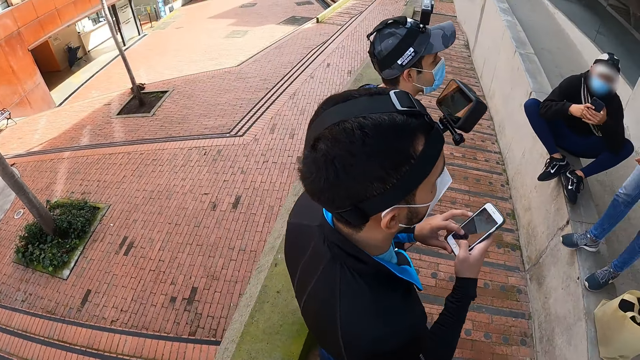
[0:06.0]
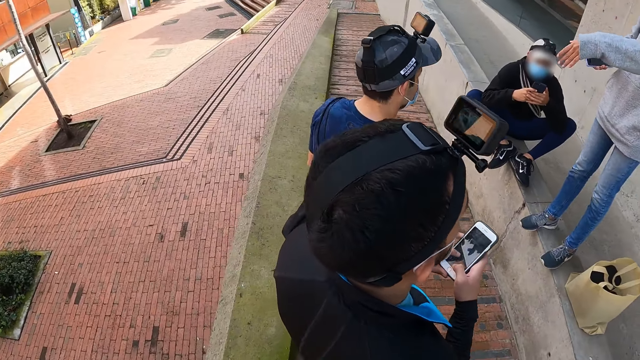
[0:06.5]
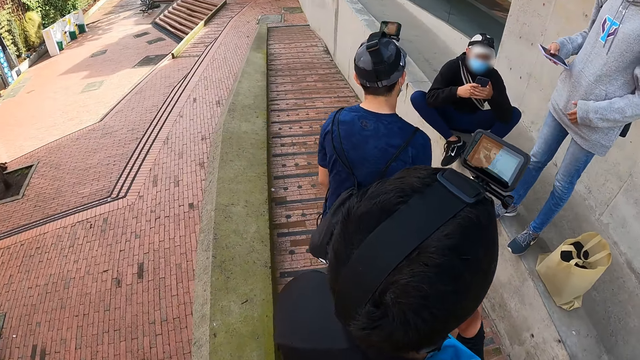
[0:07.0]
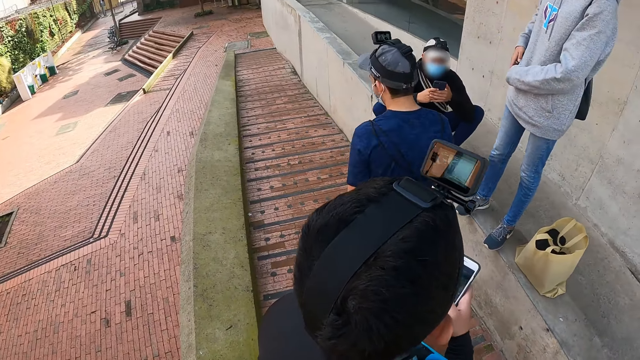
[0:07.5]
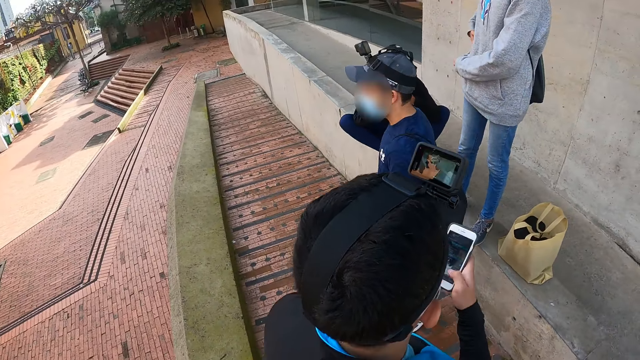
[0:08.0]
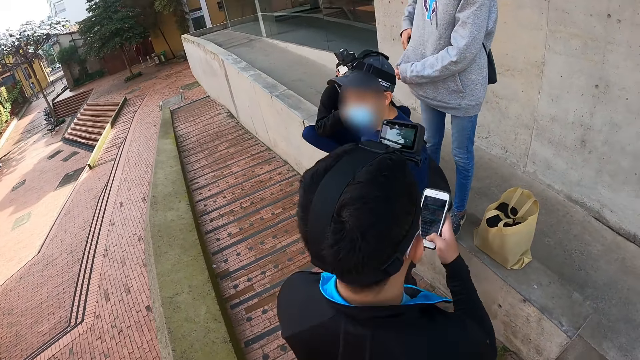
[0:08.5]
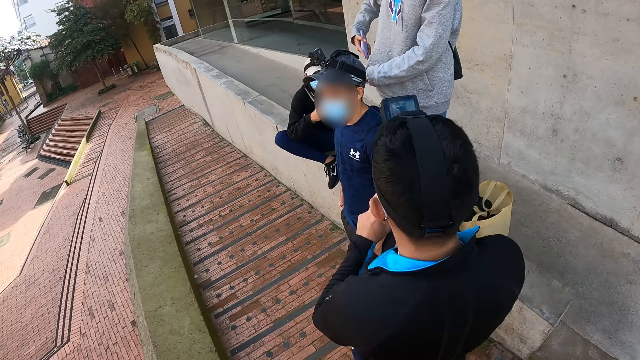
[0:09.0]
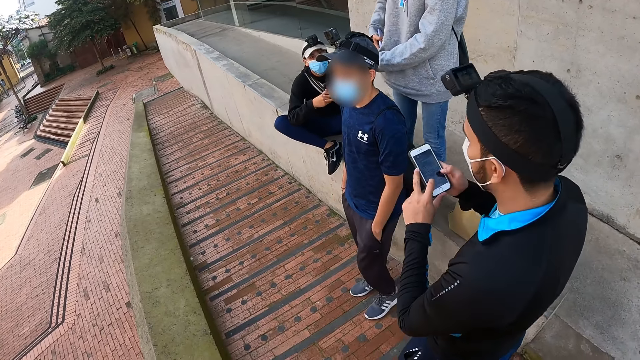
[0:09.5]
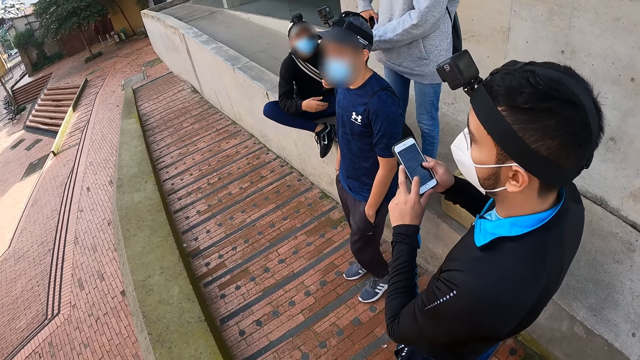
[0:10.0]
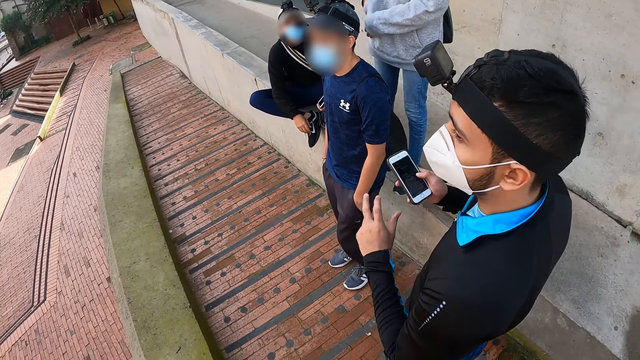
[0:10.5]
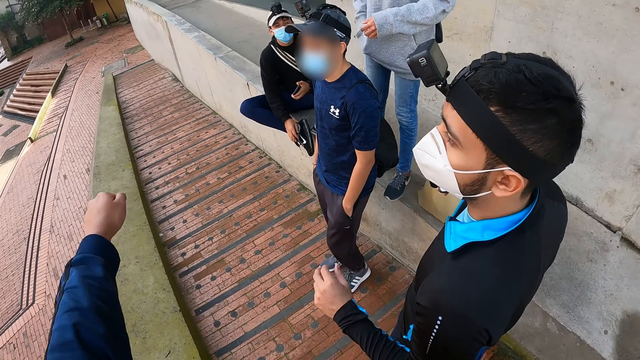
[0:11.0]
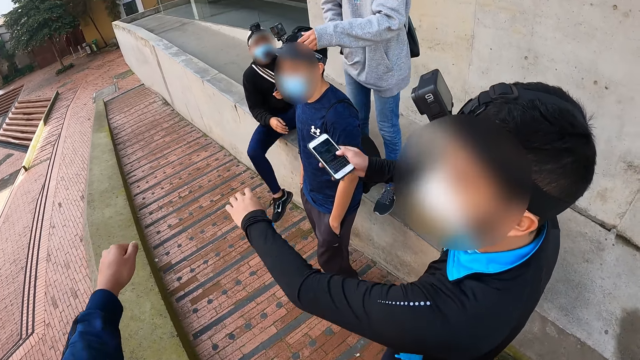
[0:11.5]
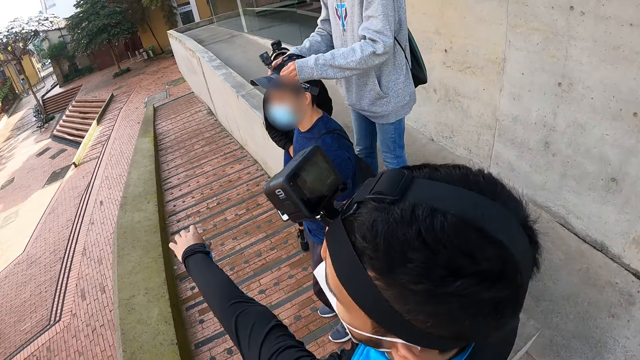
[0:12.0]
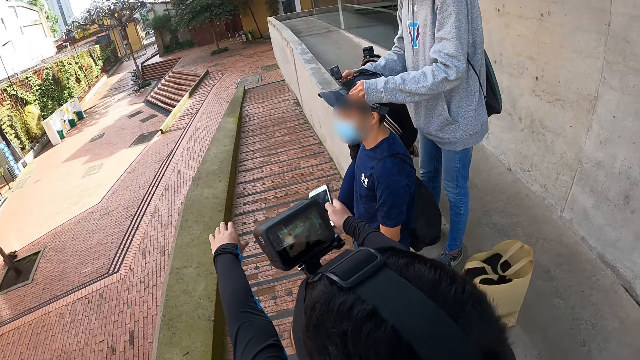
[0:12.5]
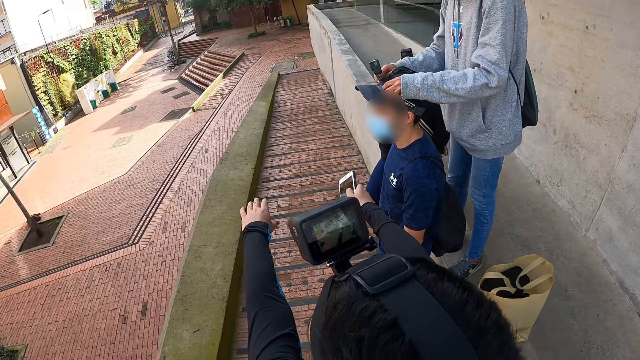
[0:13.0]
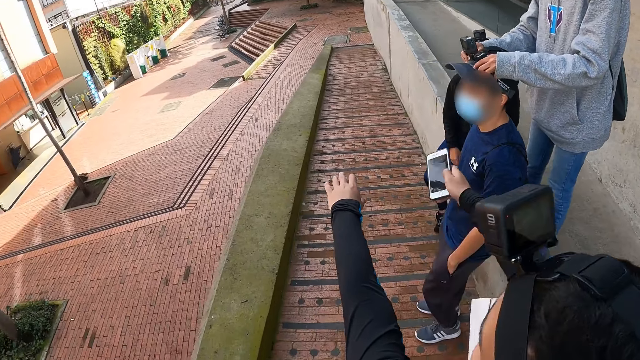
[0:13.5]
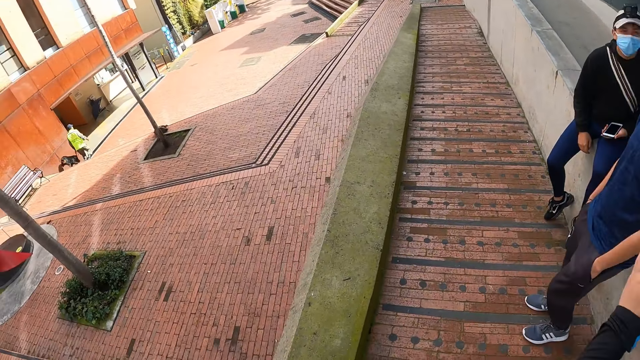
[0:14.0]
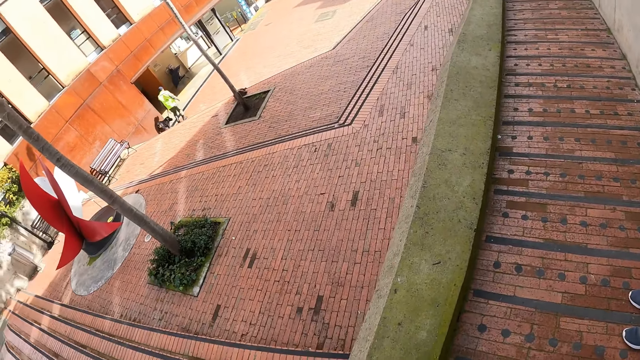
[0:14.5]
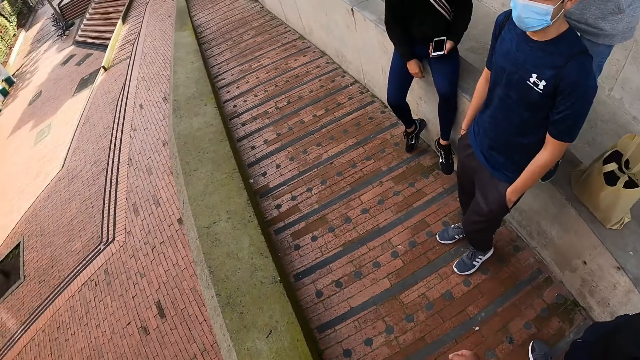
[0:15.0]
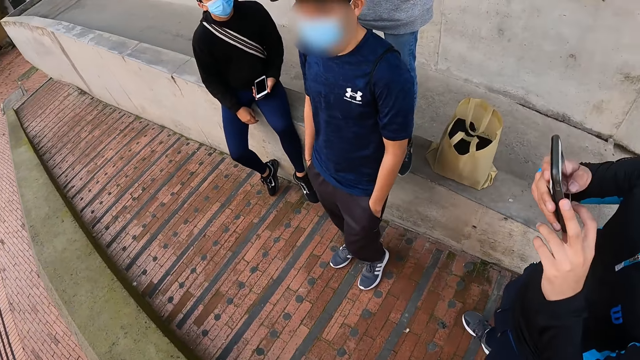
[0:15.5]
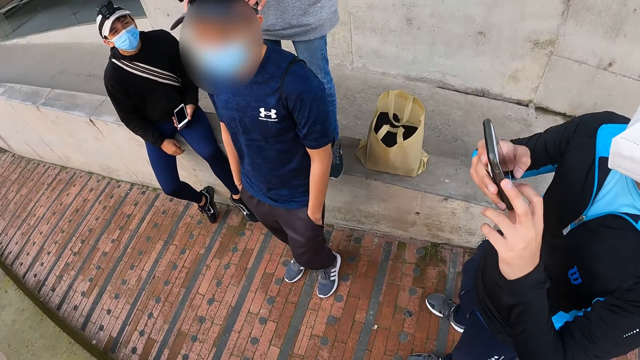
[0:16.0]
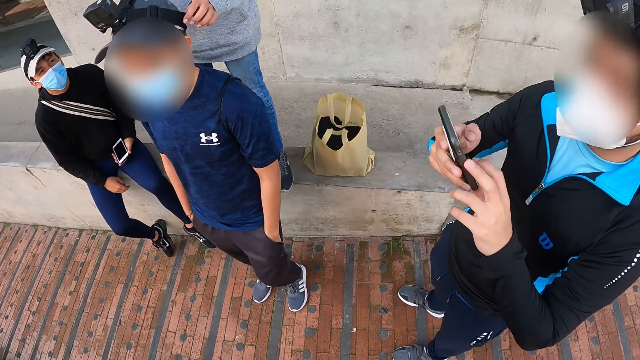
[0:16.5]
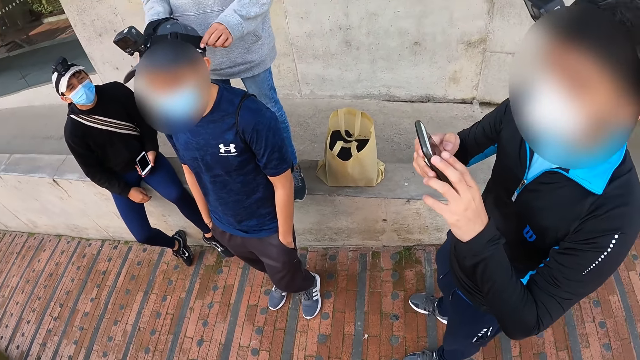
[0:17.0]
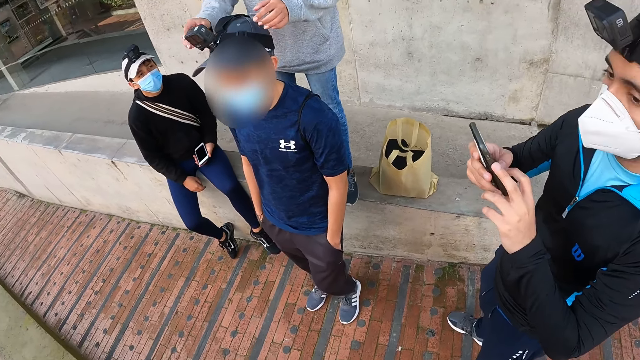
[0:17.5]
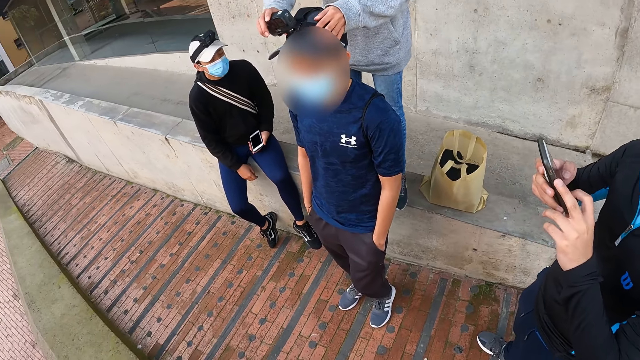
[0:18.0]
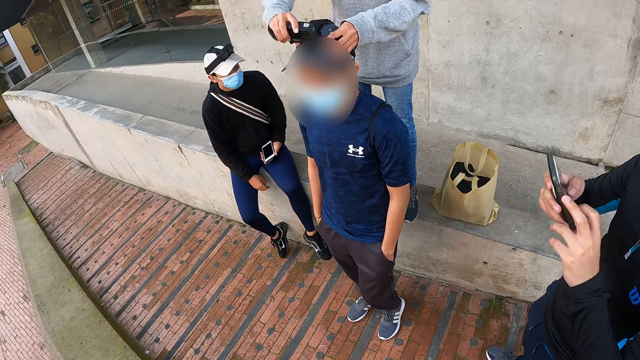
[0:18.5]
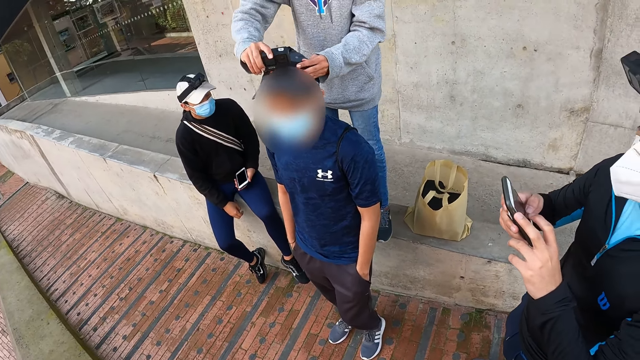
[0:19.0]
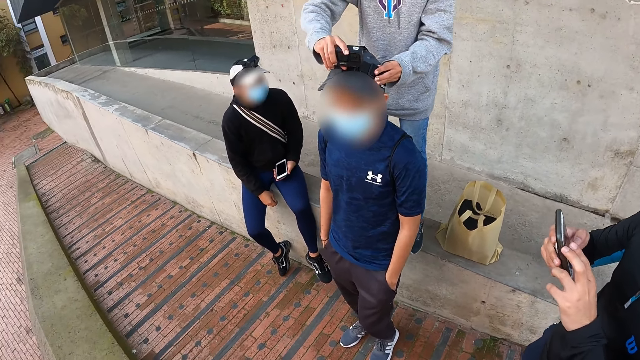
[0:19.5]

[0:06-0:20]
A woman interacts with a man. The man walks towards the woman. The woman places a phone in her right hand into her hoodie jacket. The man backs the woman. Another man holds the phone with his right hand. The camera wearer stretches his left hand. The other man stretches both arms. The woman adjusts the camera on the first man's head. The camera wearer looks around the area. The other man operates the phone with both hands.

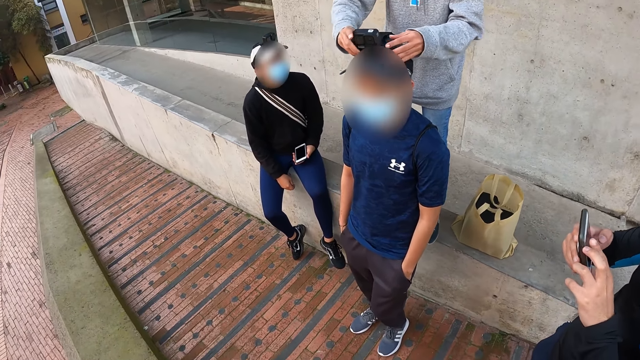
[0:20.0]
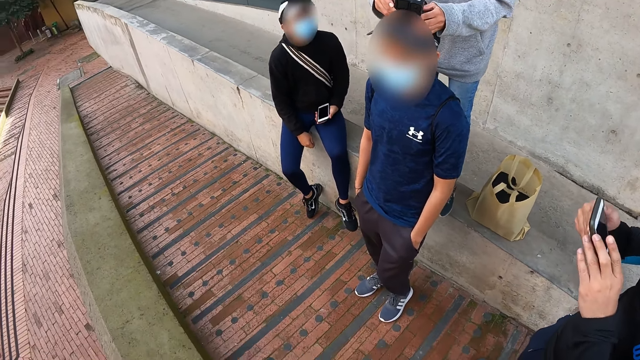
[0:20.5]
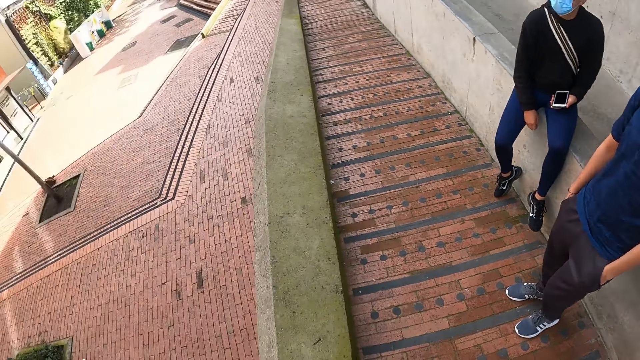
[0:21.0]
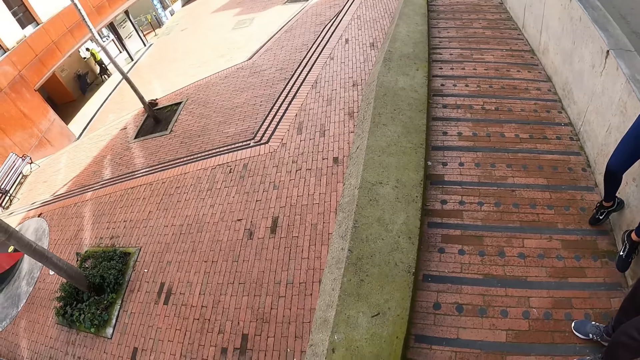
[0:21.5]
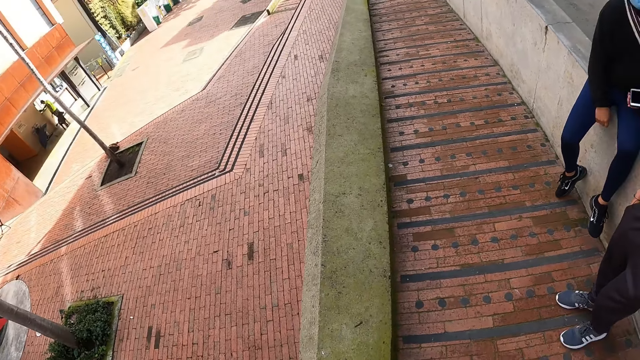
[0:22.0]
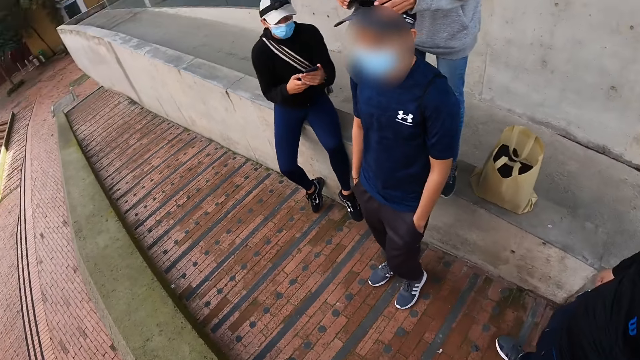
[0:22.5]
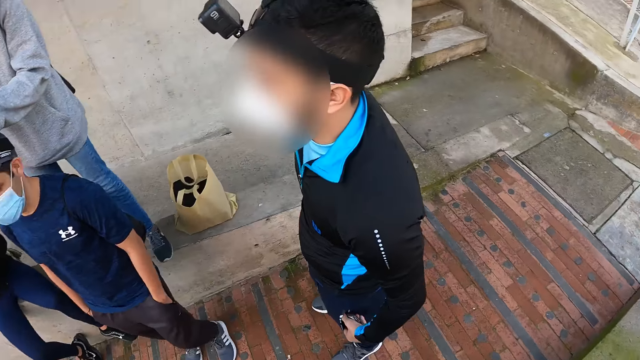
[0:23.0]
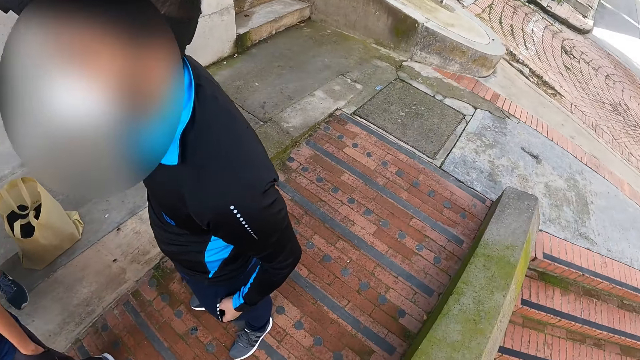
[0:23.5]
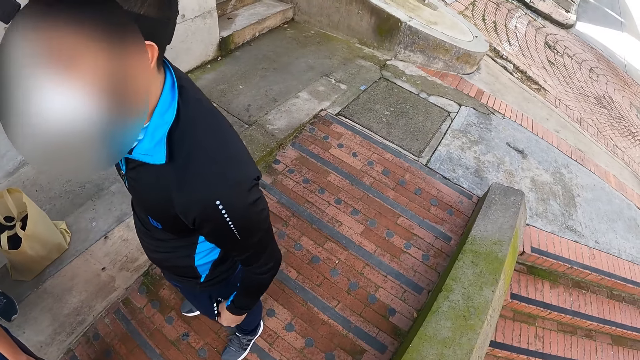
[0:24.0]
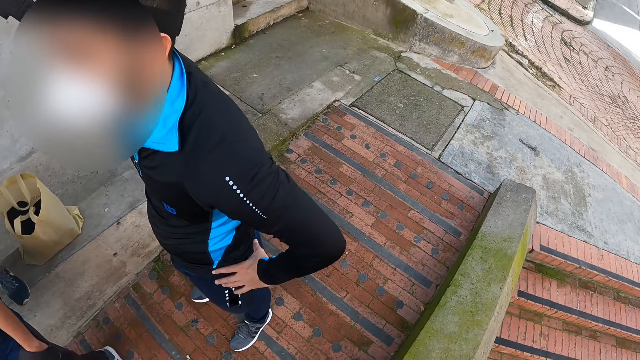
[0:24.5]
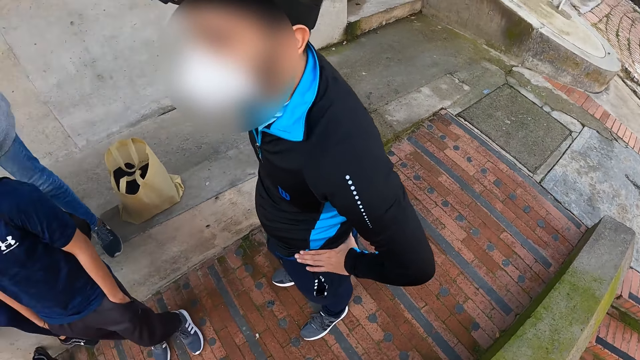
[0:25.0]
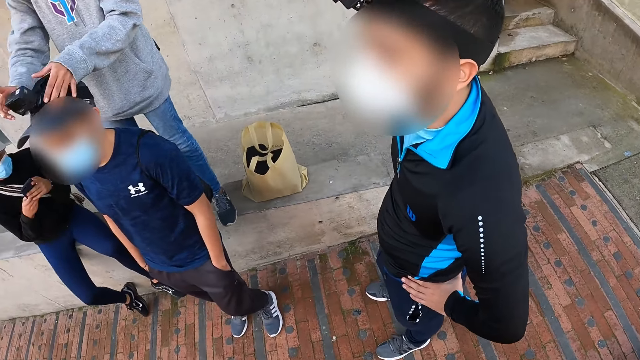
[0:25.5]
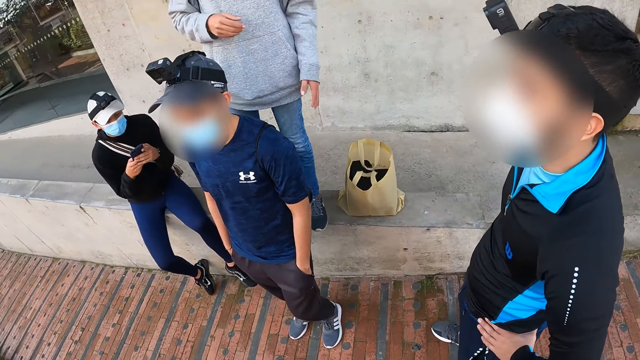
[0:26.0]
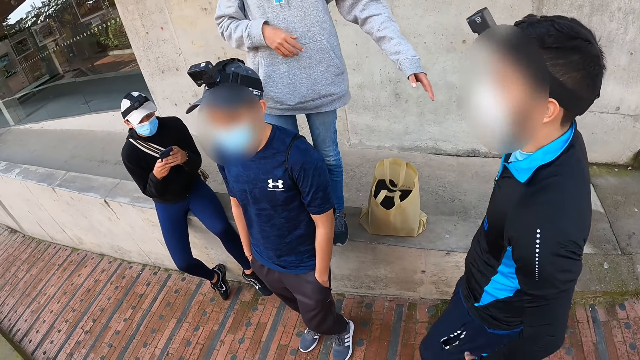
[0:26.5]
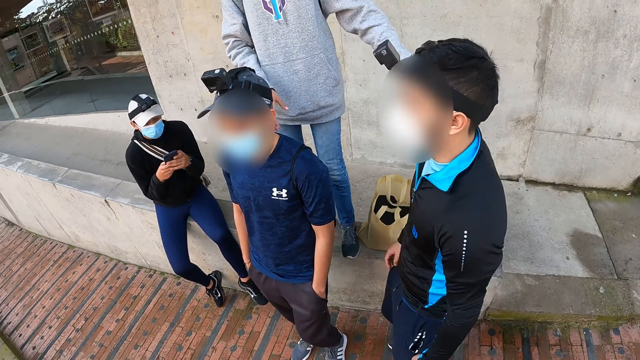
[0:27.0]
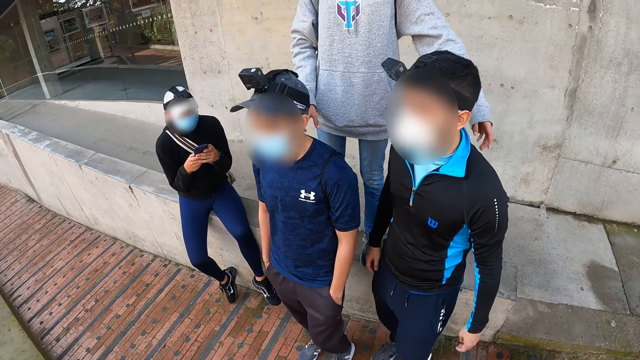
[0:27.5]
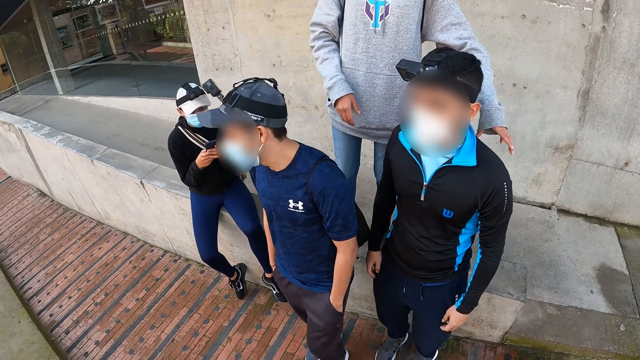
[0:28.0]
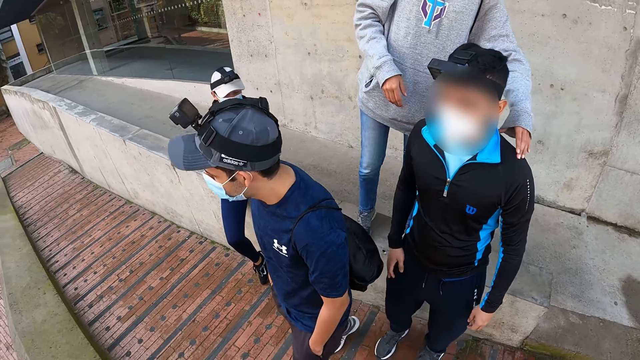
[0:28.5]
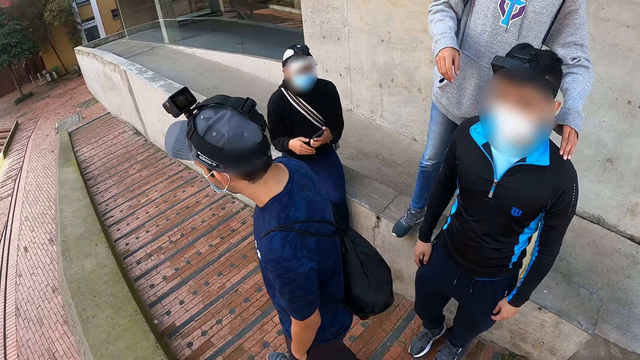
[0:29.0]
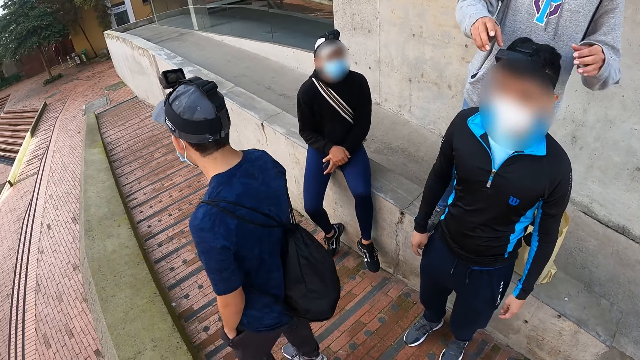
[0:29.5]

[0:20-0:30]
A man puts his left hand on his hip. The man walks towards a woman and another man. The woman touches the first man's left shoulder with her left hand. The other man walks away from the woman and the first man.
